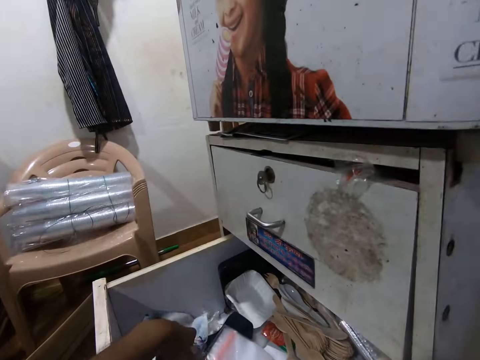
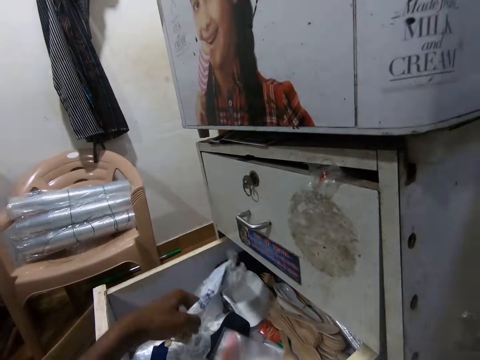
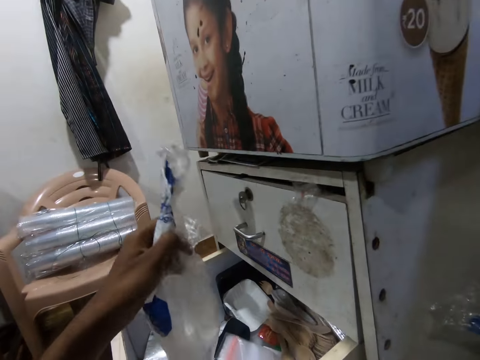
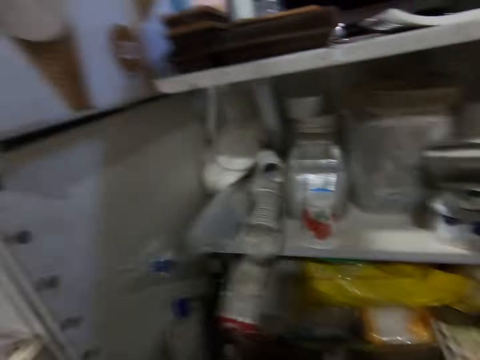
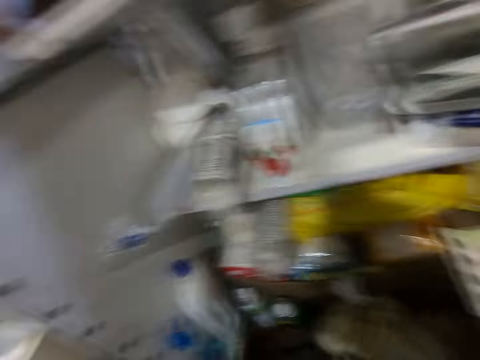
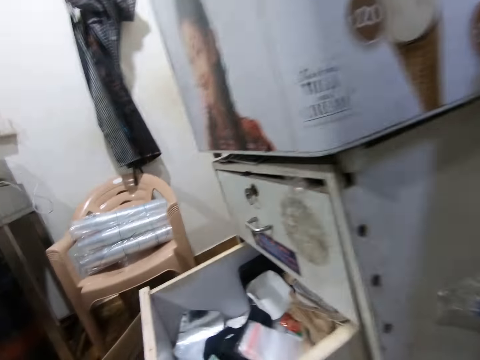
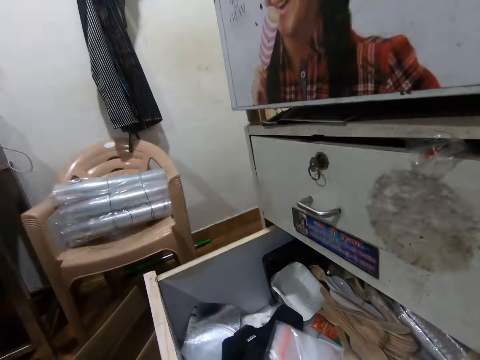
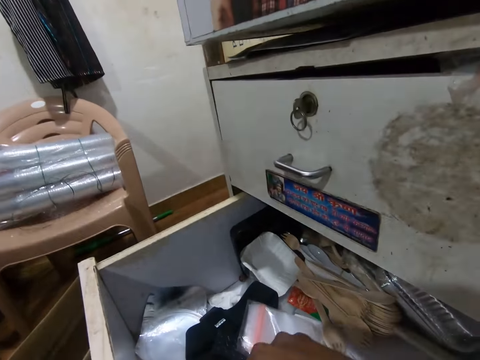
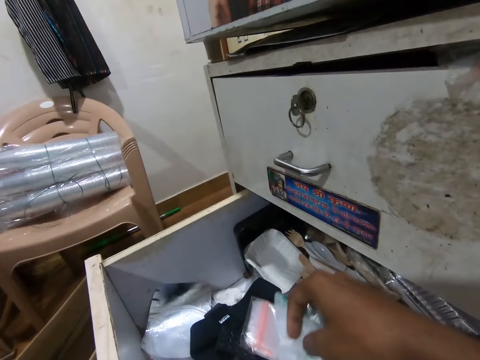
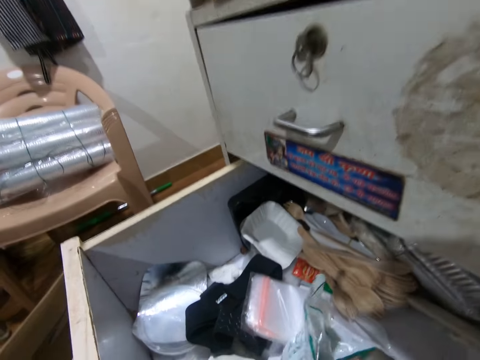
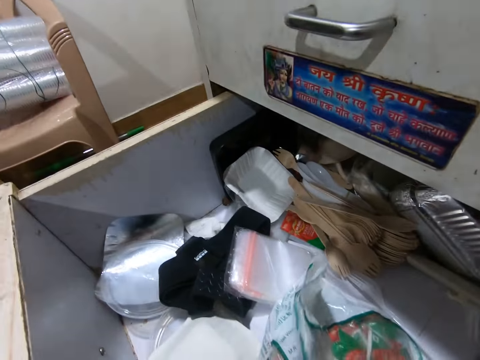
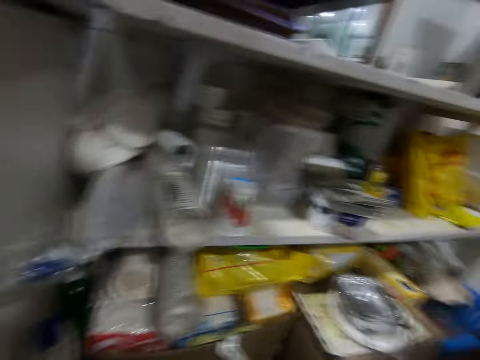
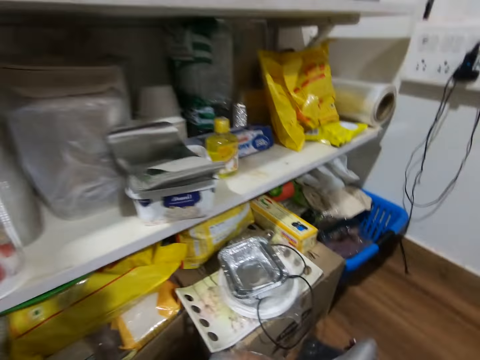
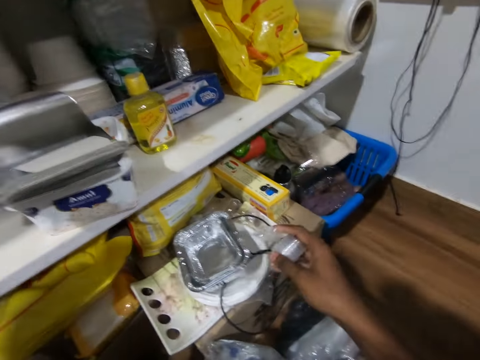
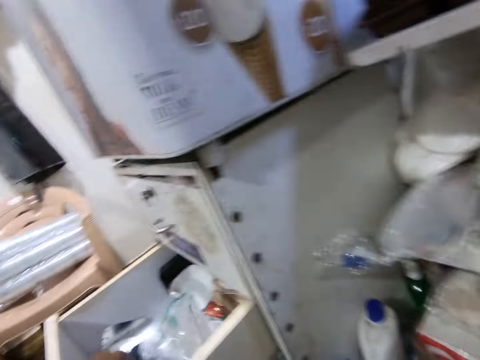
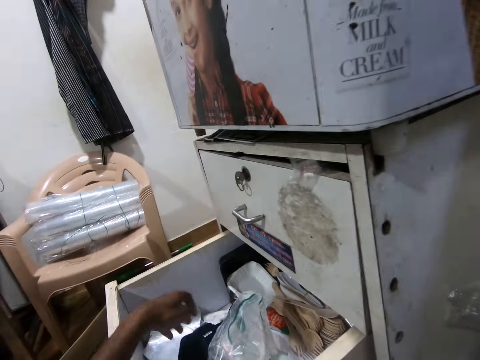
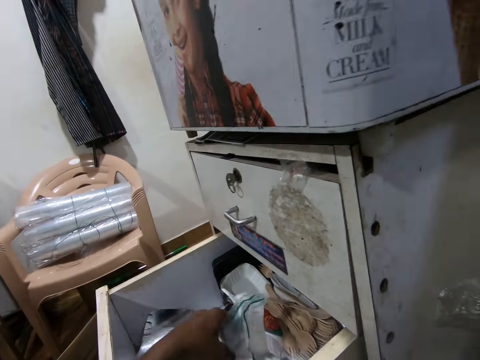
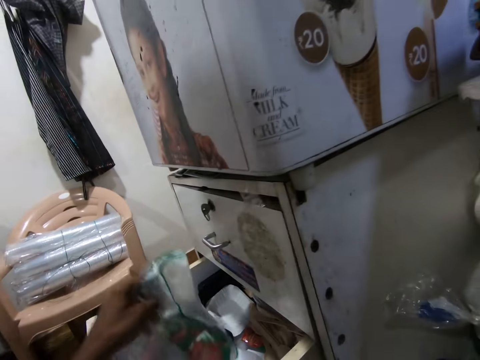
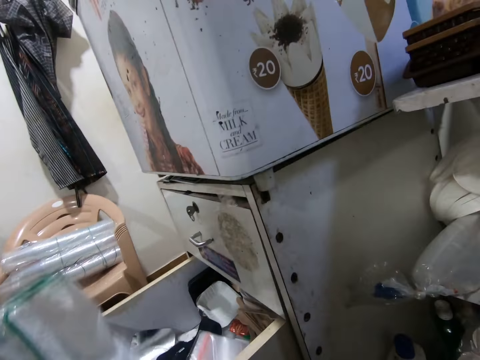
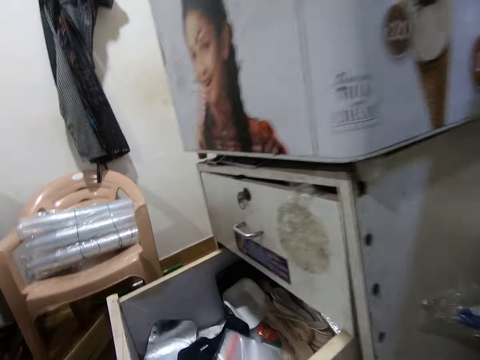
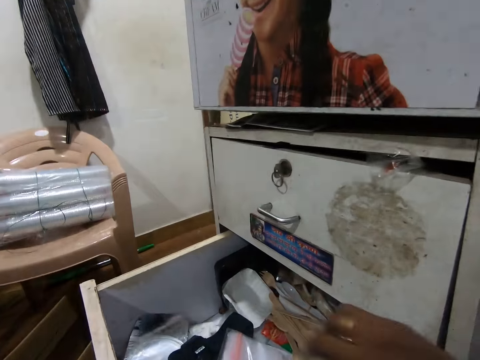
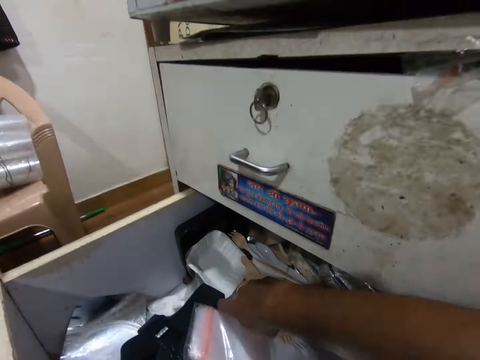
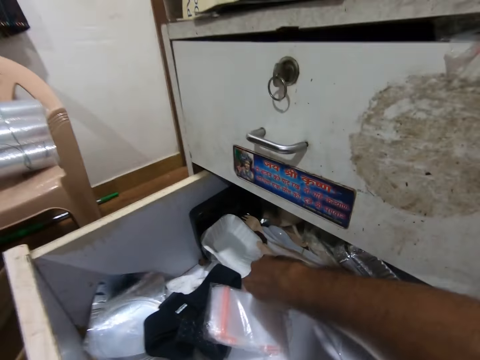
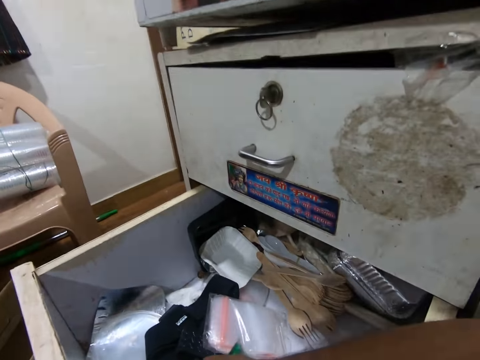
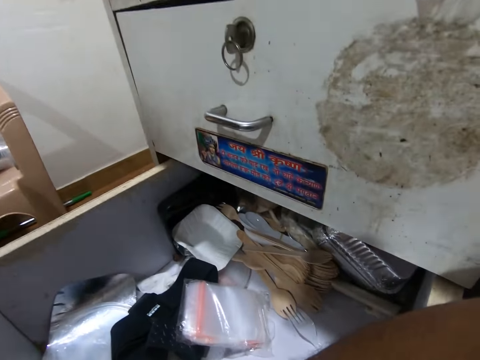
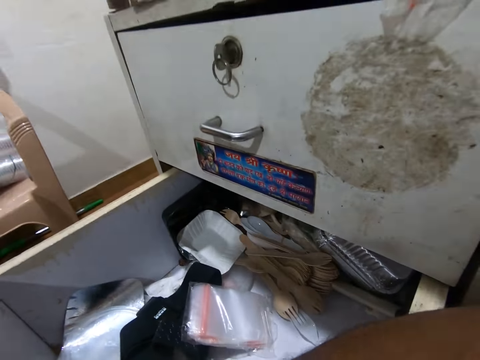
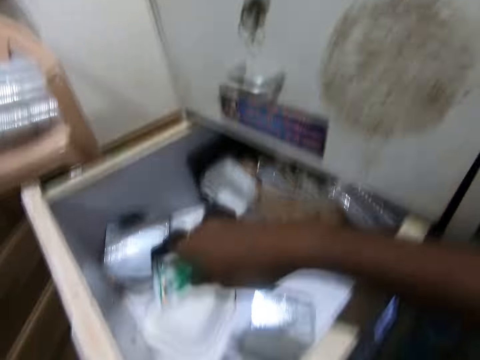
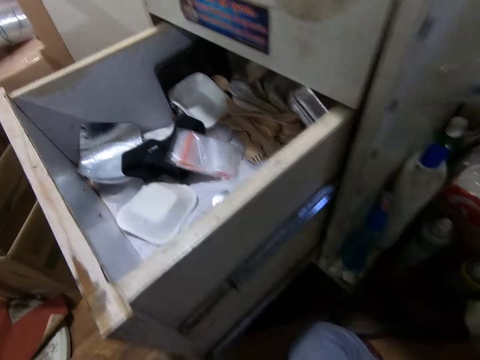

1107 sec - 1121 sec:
The camera wearer picks some nylons from the drawer with his left hand. He adjusts a pack in the drawer with his right hand. He picks the pack, drops the pack. He picks some plastic transparent cups from the drawer with his right hand. He drops the plastic transparent cups in his right hand on the aluminum foil tray on the carton. He picks the pack from the drawer with his left hand. He picks something. He touches a nylon in the drawer with his right hand.

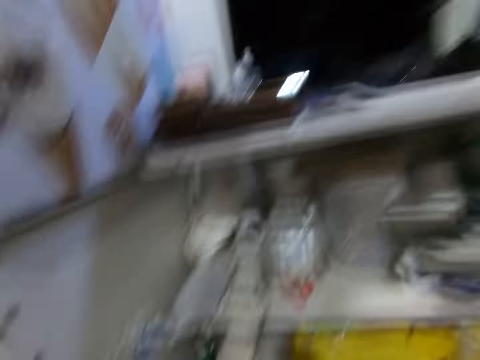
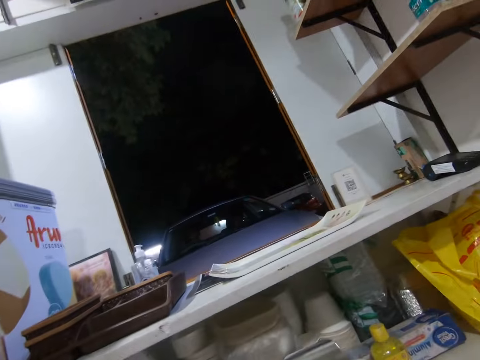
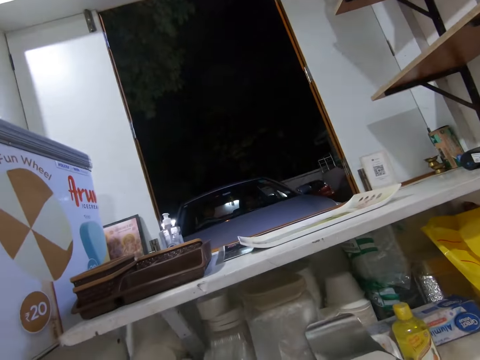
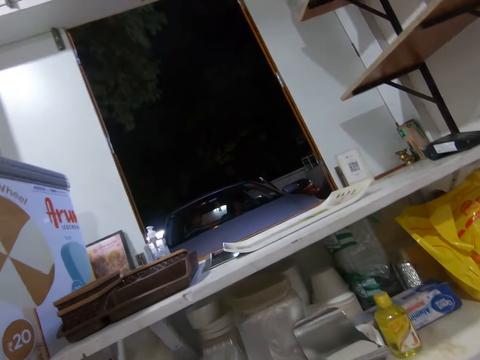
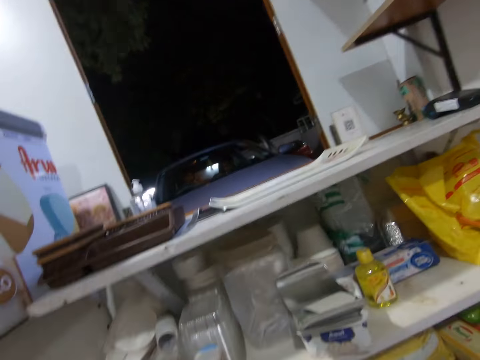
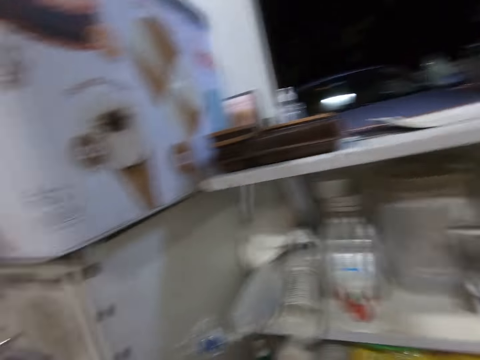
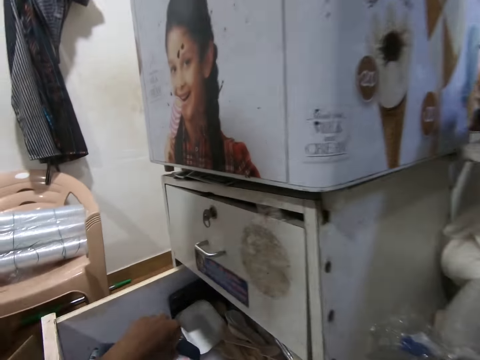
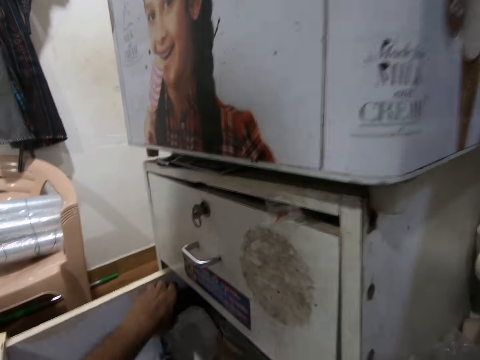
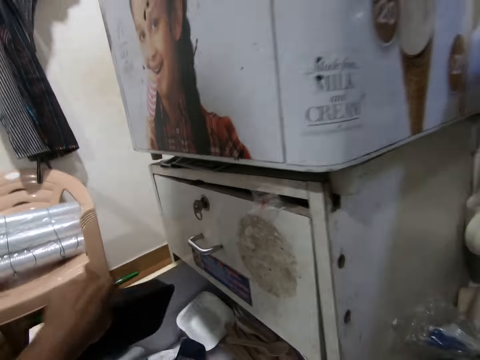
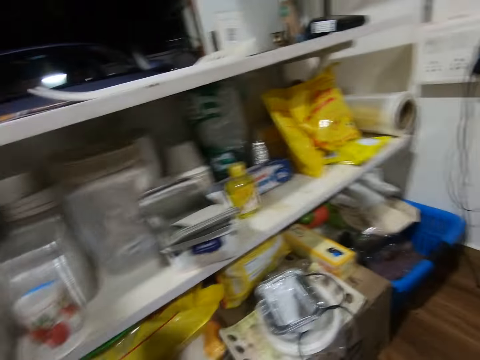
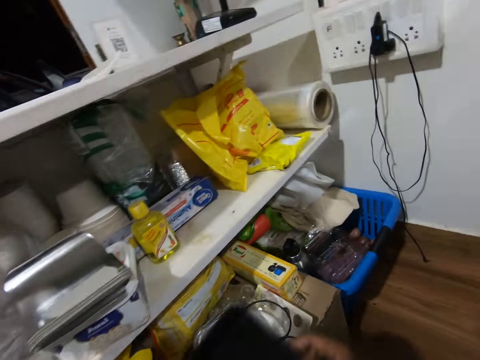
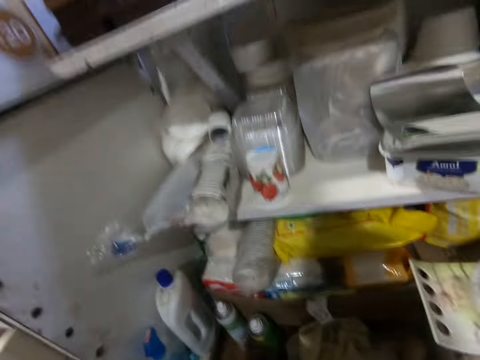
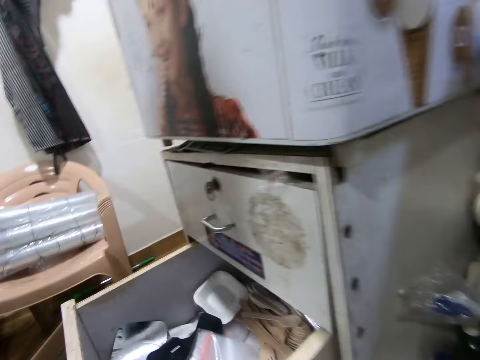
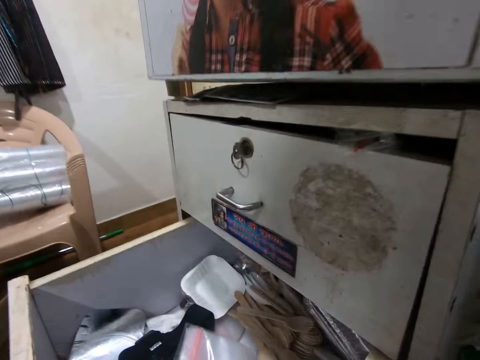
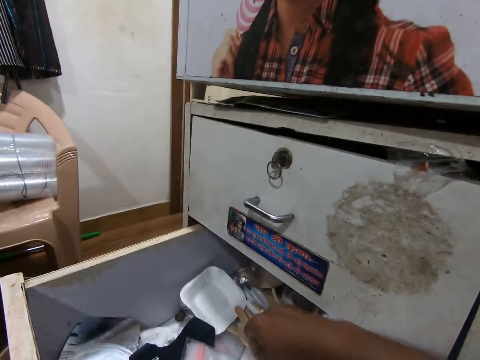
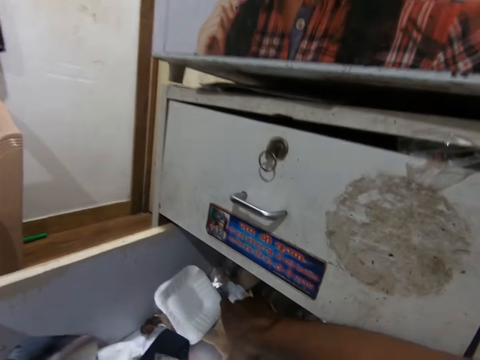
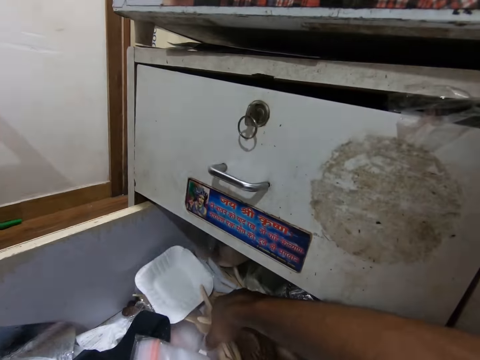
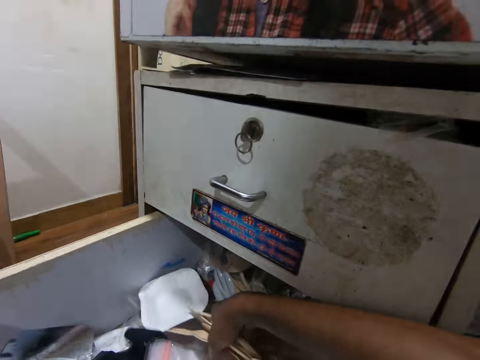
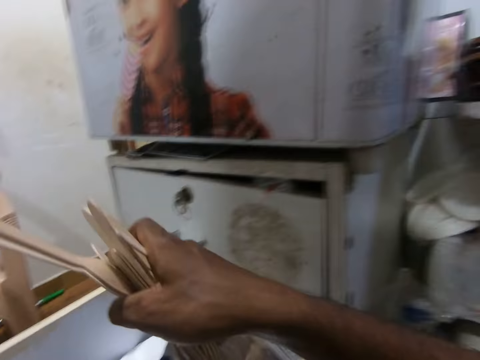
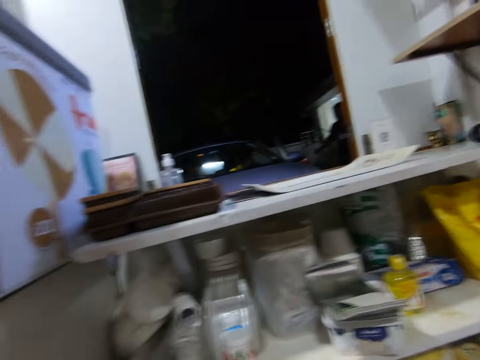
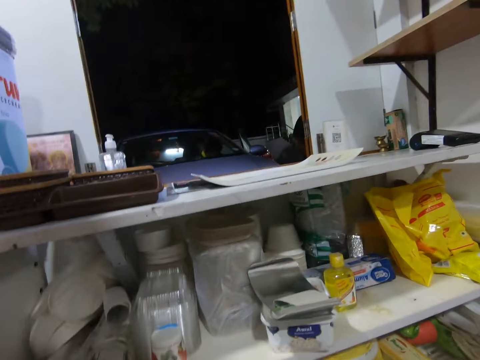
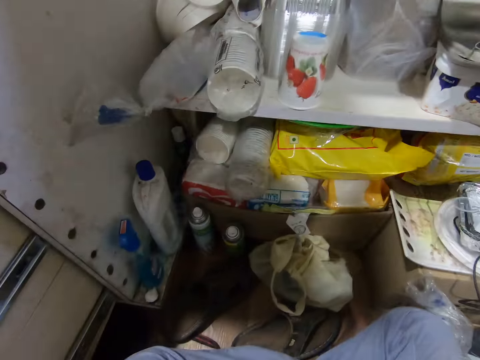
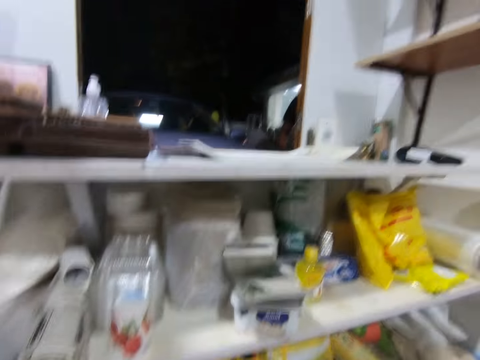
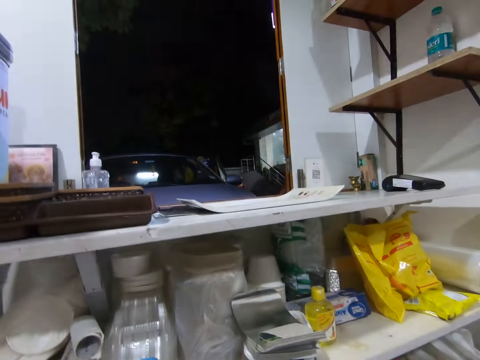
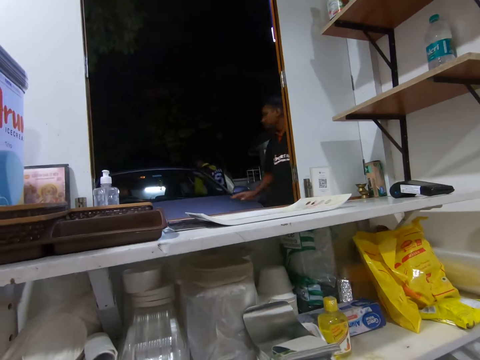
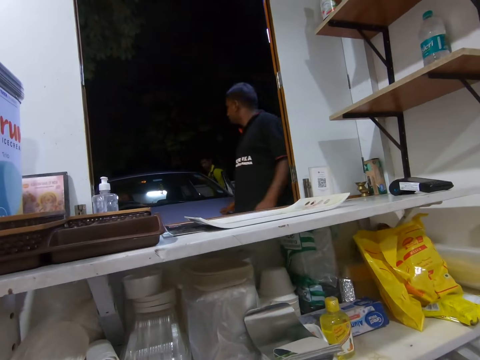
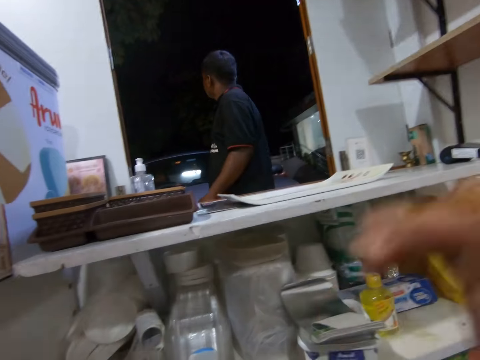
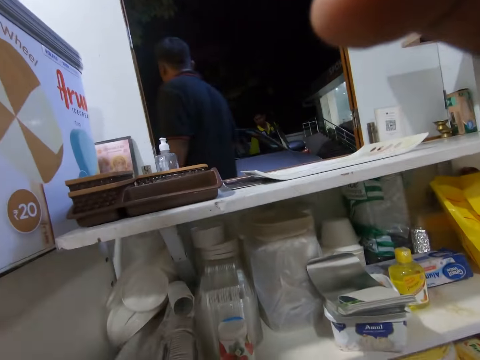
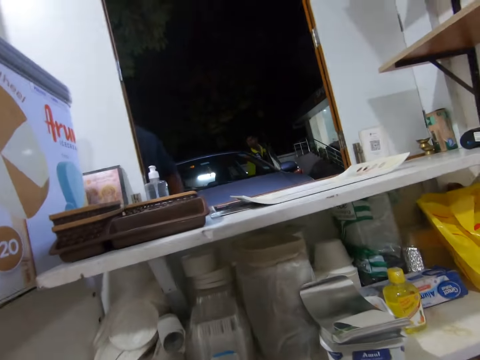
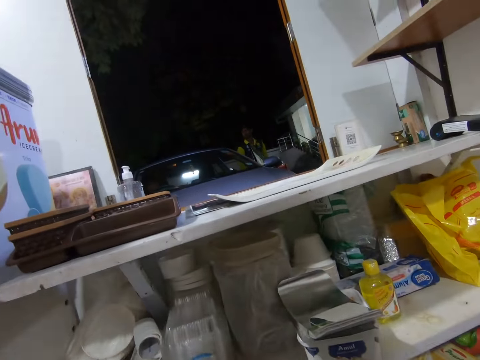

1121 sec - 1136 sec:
A man opens a door of a car with his left hand. The camera wearer picks a plastic plate from the drawer with his left hand. He holds the plastic plate with his right hand. He picks some forks or spoons from the drawer with his right hand. The man walks past a window. The camera wearer adjusts the camera.
